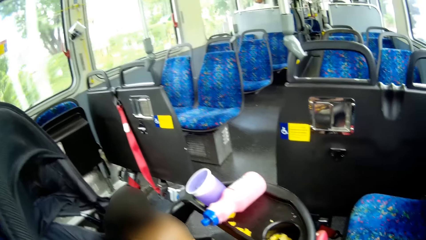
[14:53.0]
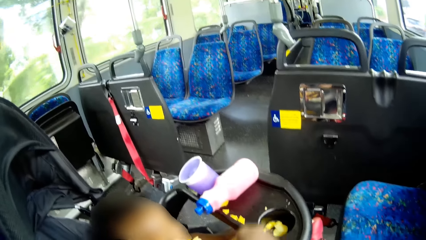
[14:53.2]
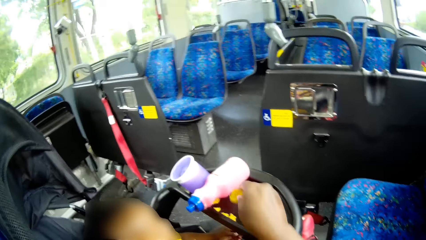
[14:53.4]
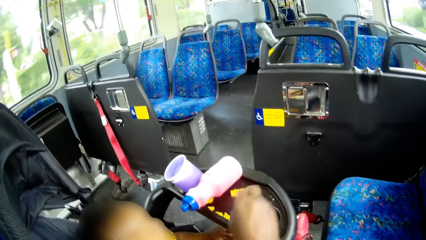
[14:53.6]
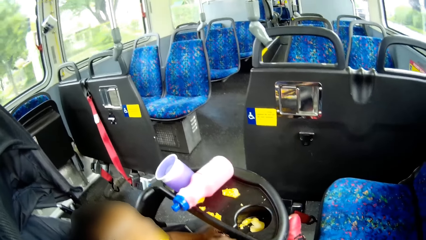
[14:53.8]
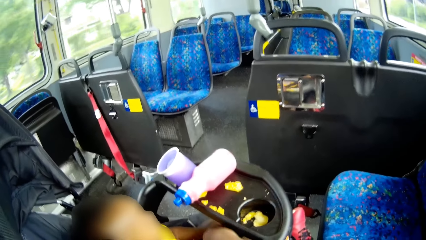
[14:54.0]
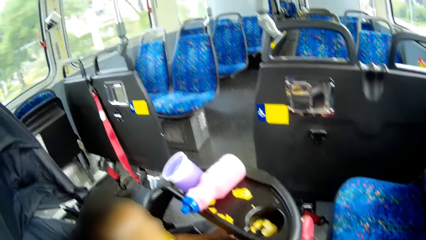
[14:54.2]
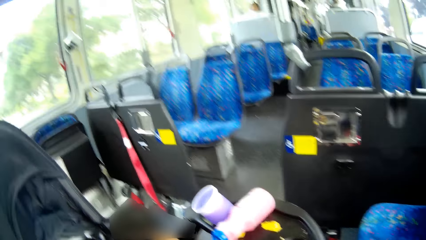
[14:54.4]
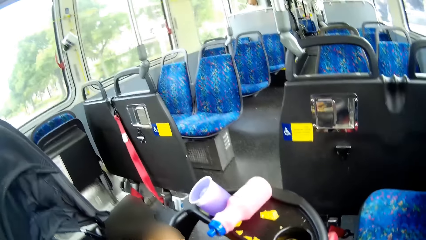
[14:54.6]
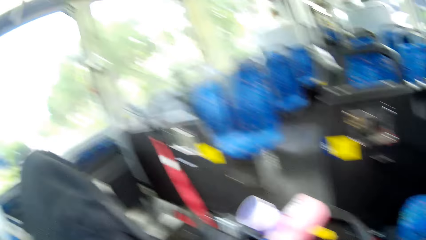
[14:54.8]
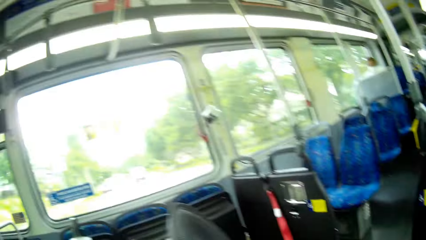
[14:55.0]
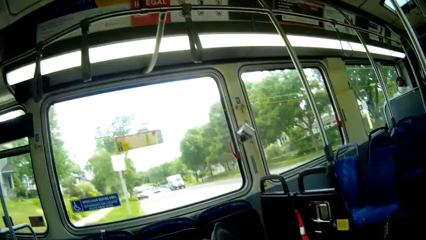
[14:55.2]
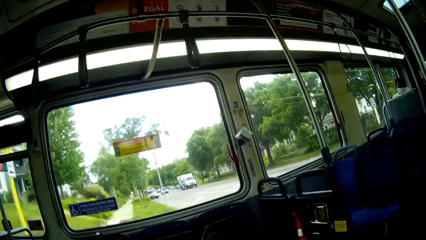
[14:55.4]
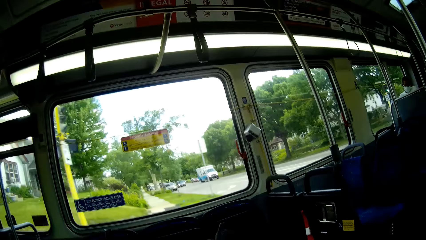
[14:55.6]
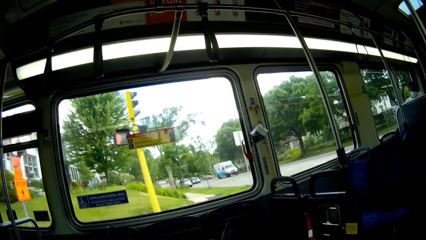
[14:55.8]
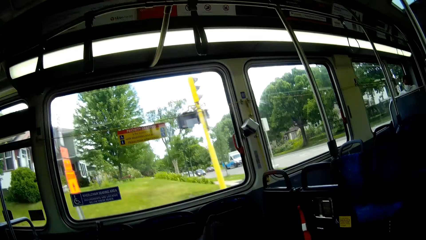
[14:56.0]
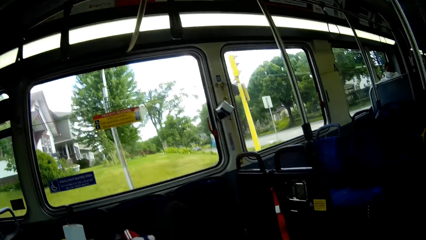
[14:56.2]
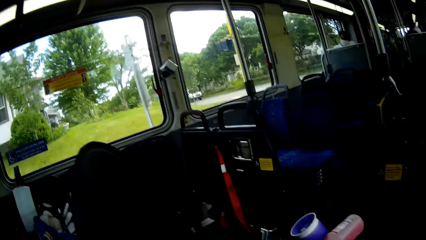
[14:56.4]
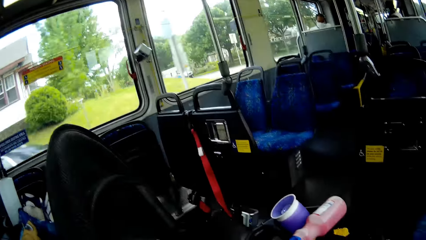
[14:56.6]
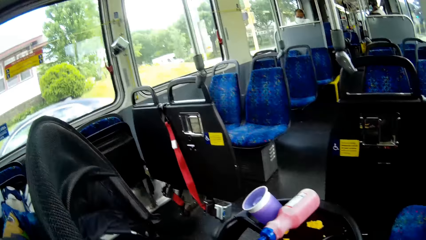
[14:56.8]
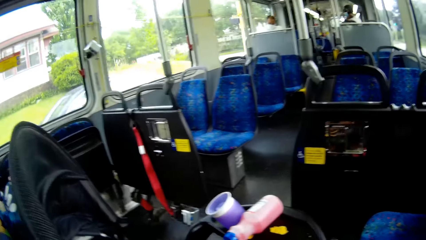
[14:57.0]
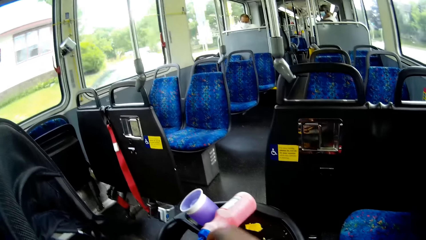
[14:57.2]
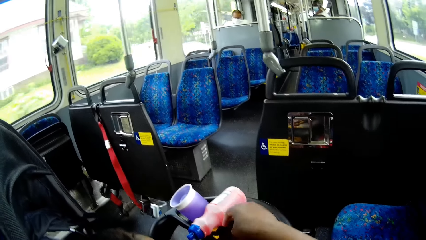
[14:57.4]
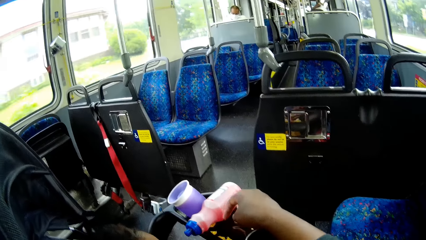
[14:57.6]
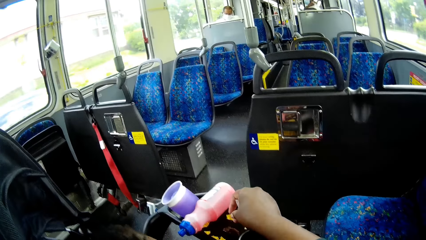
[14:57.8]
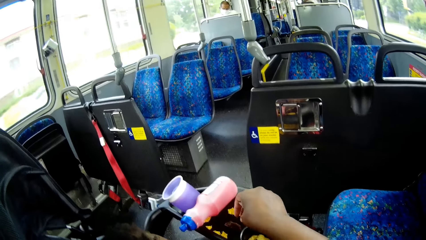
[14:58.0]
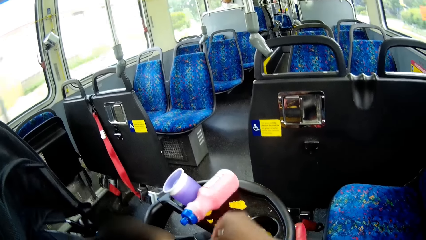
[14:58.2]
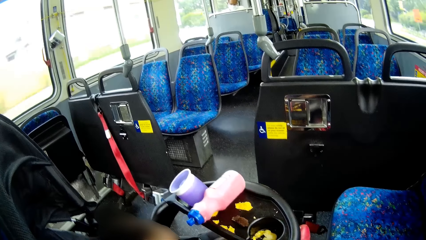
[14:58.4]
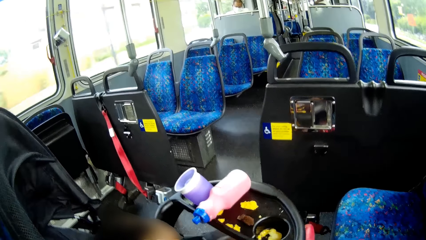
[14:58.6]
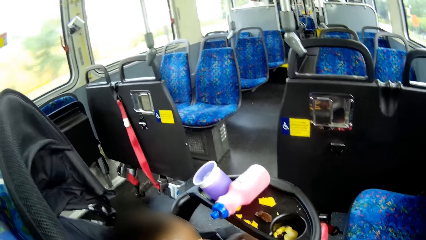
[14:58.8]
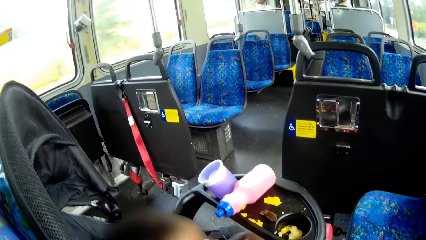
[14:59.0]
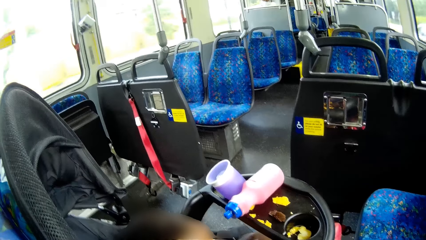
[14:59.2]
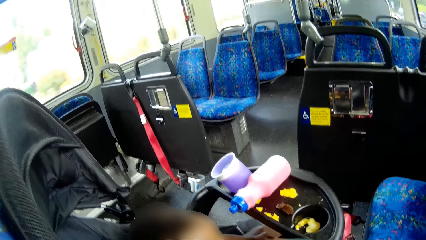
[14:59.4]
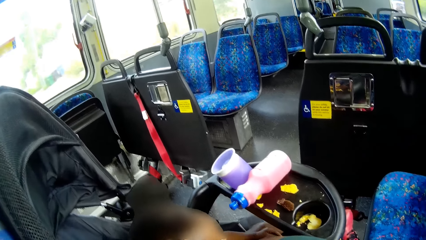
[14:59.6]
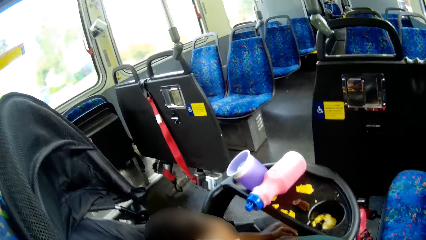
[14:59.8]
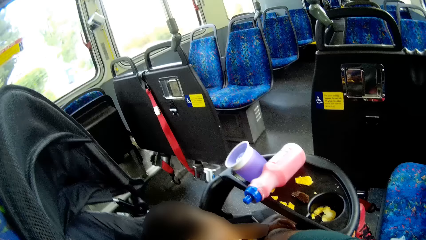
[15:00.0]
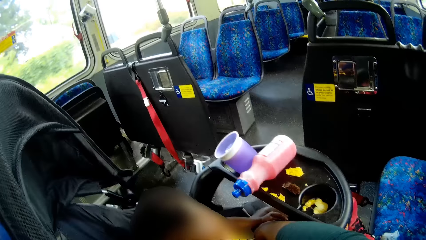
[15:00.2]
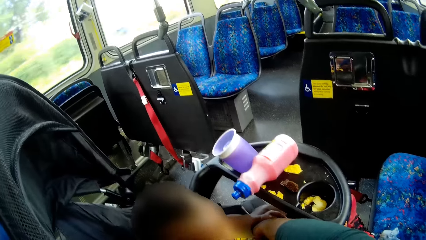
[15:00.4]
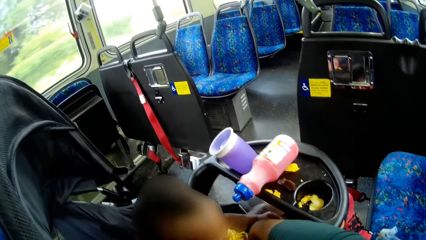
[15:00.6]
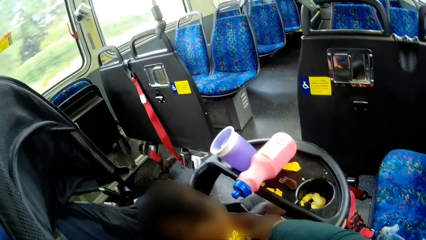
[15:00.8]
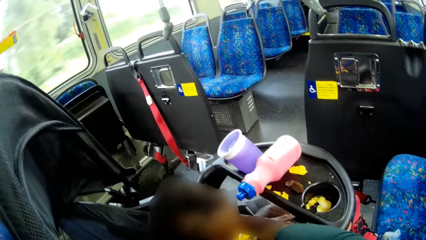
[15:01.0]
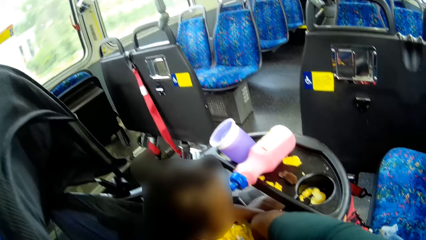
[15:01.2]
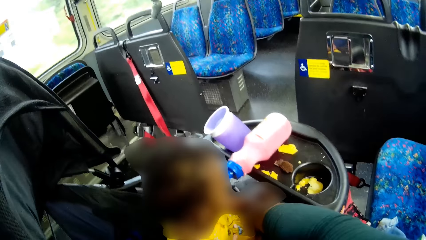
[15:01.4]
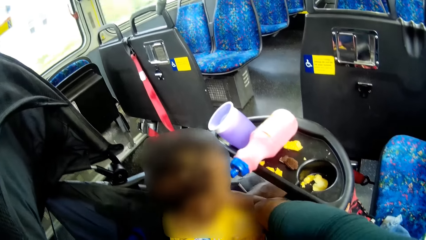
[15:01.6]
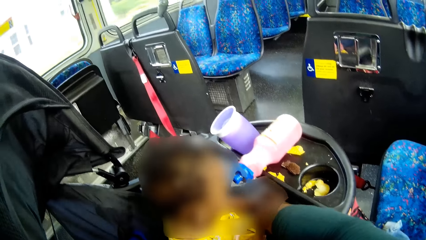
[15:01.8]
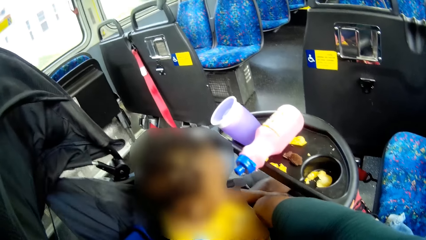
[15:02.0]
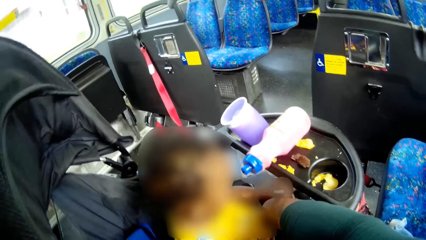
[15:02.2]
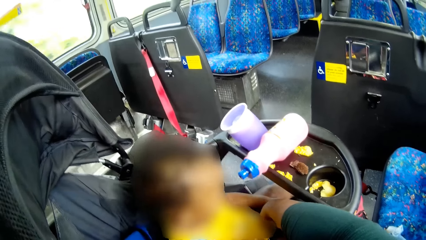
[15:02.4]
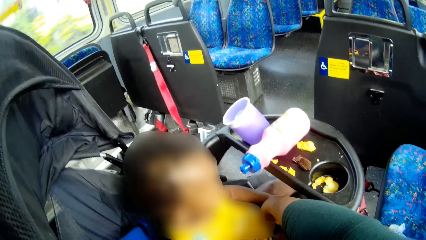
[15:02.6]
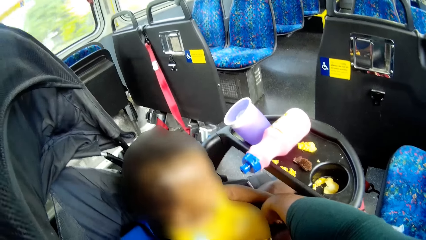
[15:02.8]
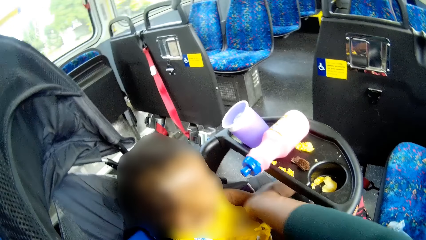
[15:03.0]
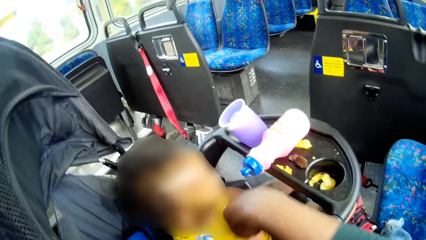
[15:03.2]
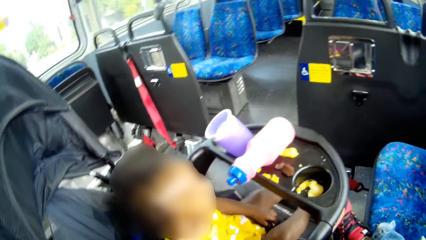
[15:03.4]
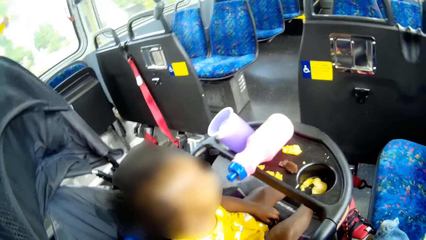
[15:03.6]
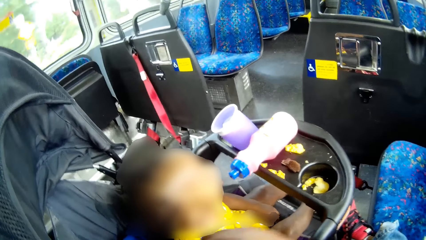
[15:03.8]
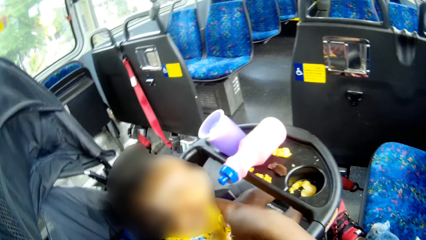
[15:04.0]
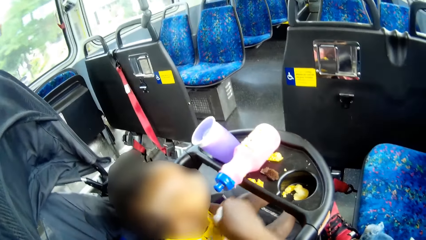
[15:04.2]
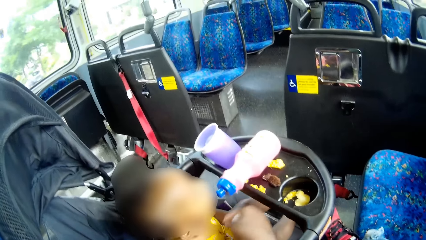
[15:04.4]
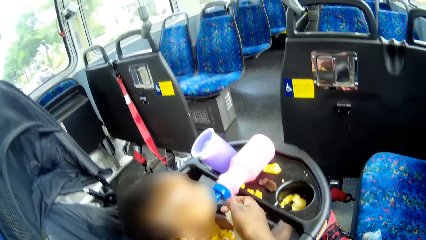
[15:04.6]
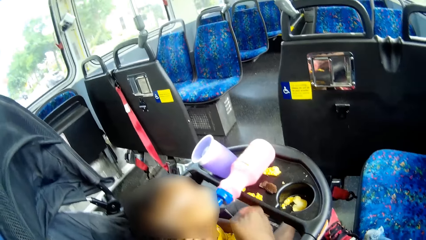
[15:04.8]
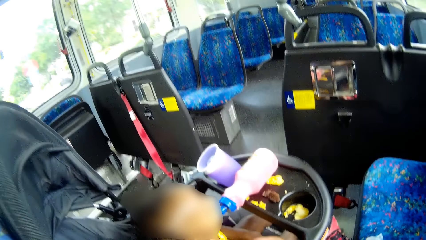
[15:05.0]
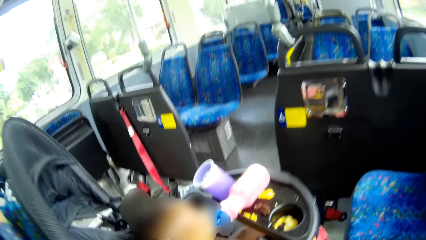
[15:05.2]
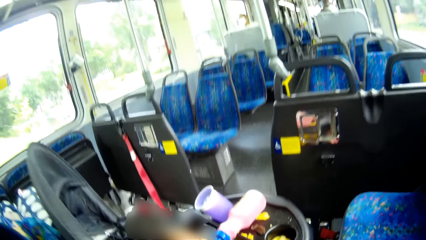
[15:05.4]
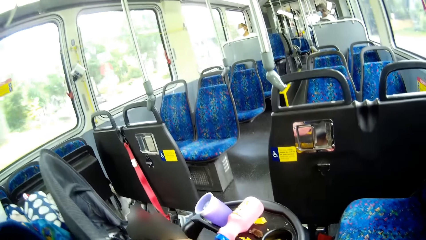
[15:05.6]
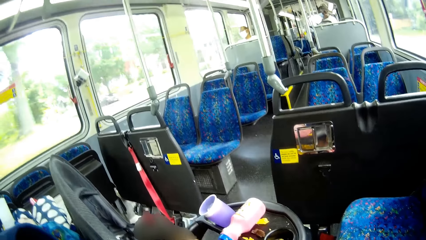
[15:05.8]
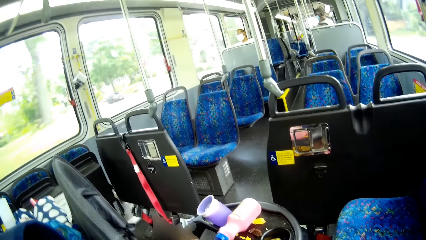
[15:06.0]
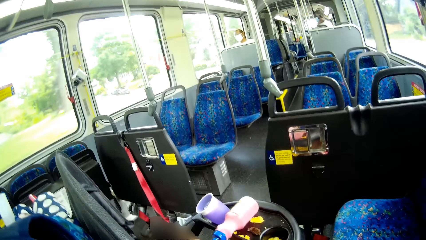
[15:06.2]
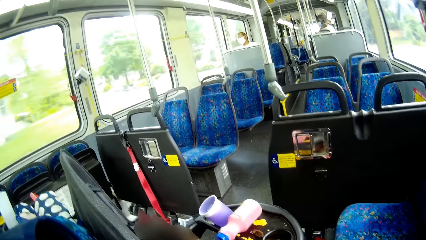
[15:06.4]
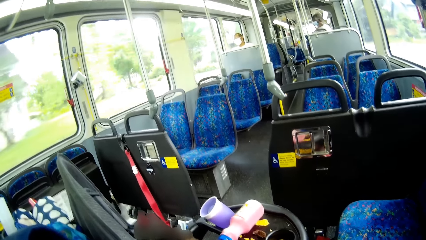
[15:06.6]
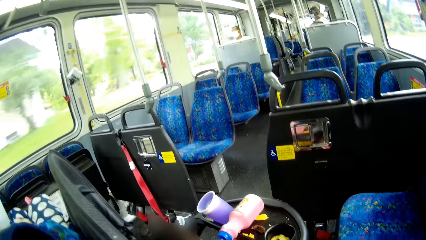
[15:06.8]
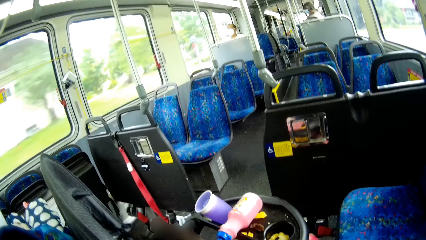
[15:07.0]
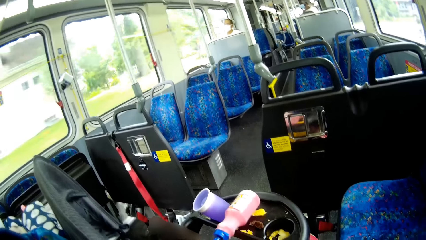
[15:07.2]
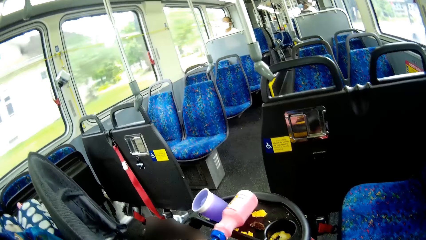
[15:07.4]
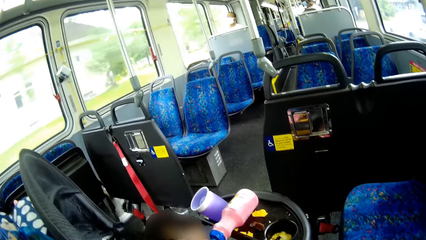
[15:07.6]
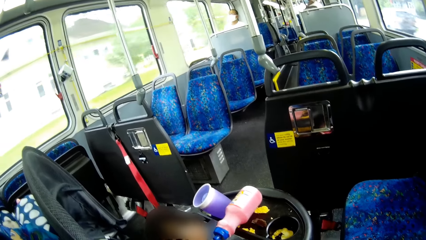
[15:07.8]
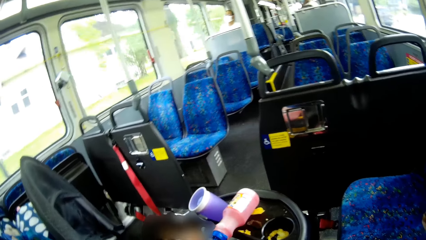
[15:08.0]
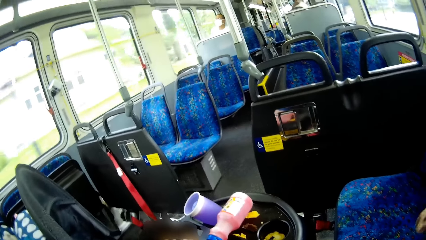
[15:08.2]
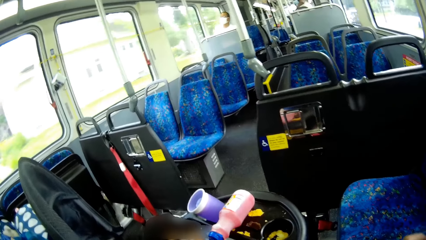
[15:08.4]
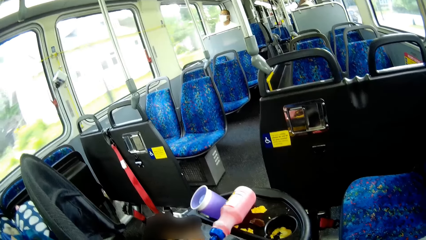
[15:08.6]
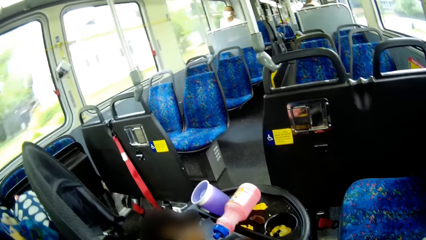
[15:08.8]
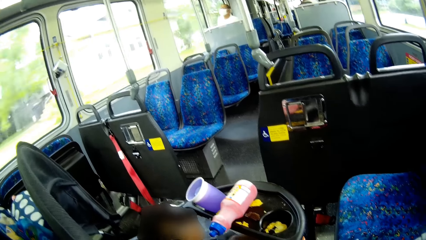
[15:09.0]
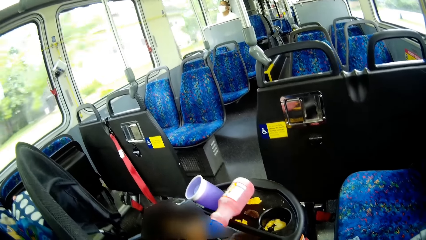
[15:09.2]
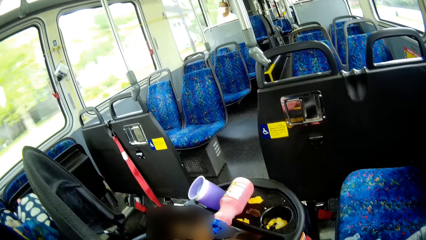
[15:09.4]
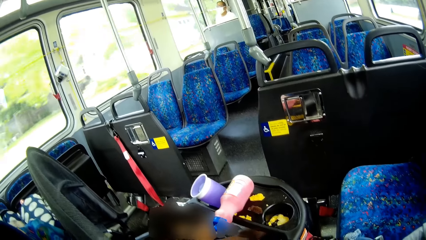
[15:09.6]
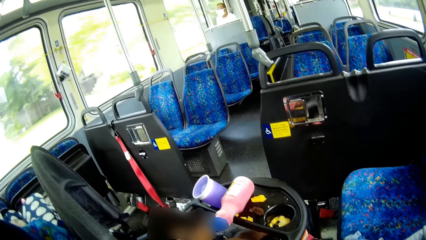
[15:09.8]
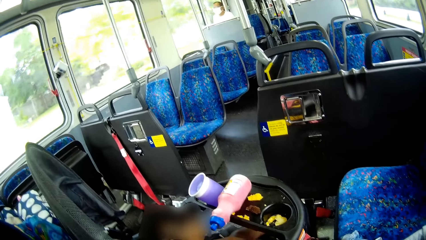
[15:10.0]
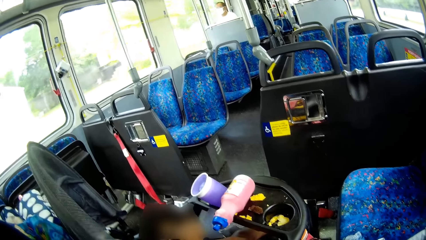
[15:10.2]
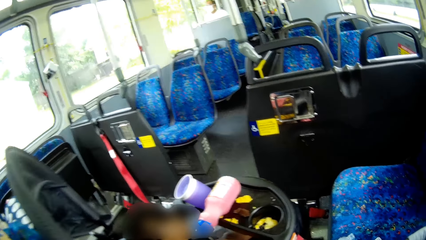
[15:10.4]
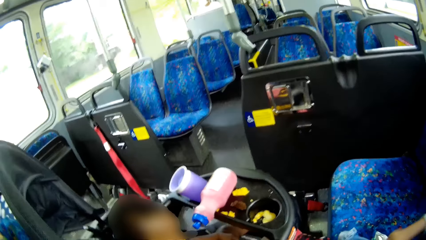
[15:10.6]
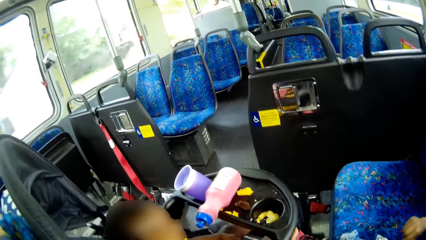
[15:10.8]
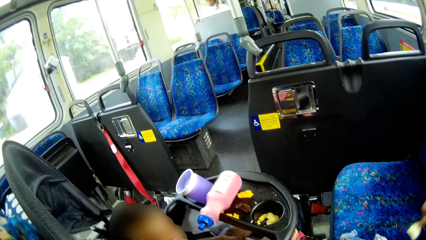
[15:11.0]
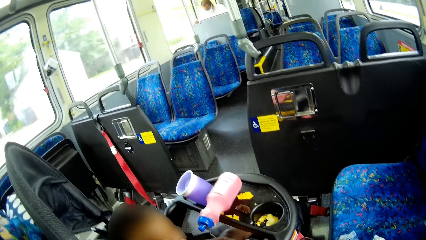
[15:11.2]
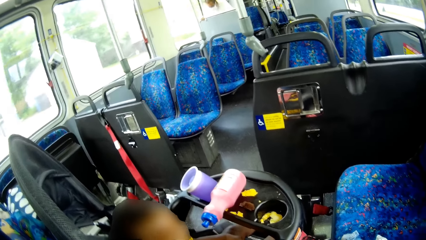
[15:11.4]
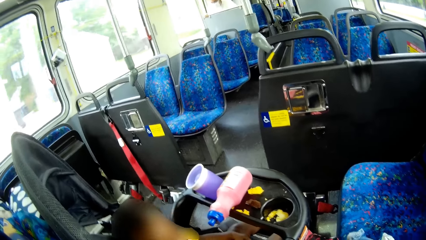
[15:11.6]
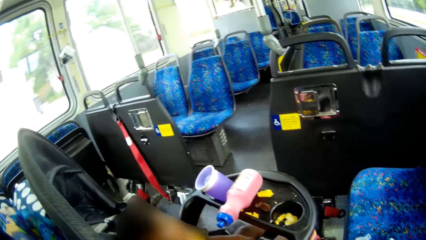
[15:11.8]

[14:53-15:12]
The camera wearer drops a chip into the baby walker with her right hand. She looks around. She drops a chip into the baby walker with her right hand again. She wipes the kid's mouth. She looks around.
